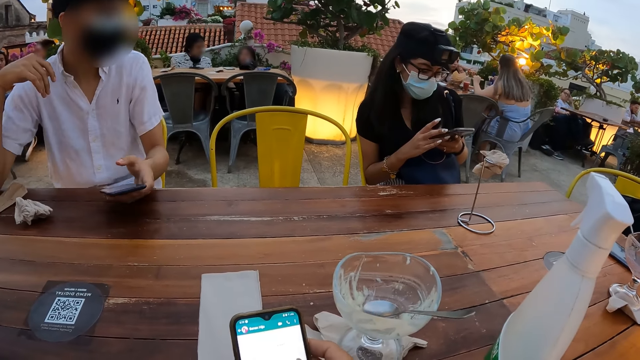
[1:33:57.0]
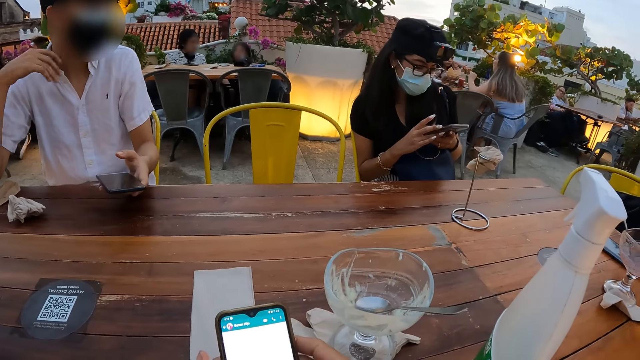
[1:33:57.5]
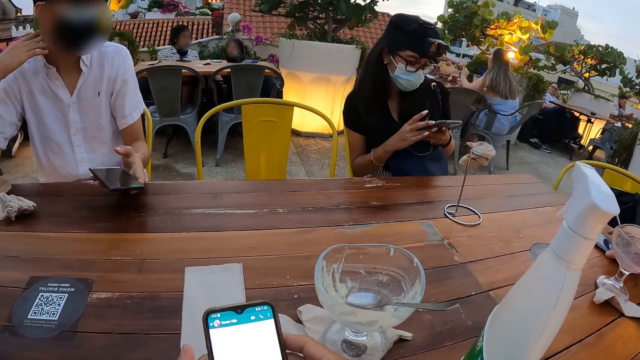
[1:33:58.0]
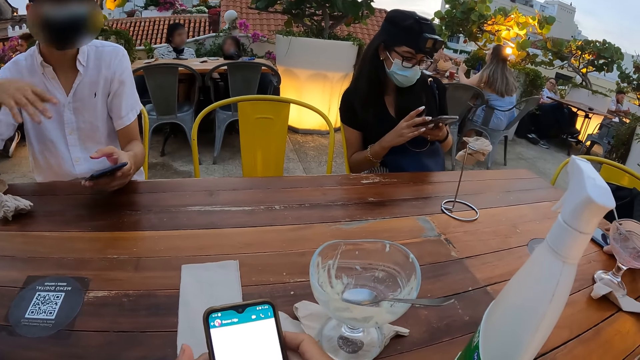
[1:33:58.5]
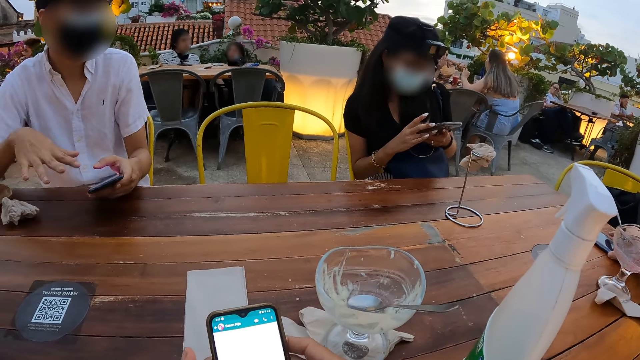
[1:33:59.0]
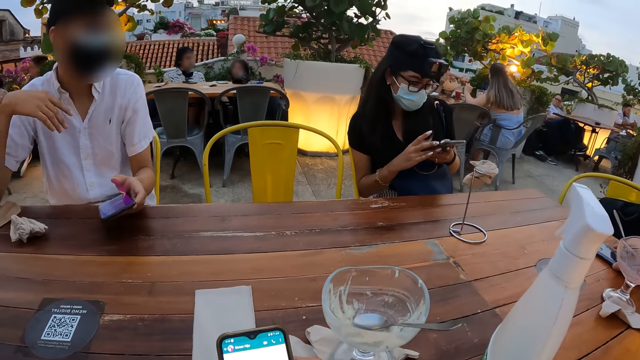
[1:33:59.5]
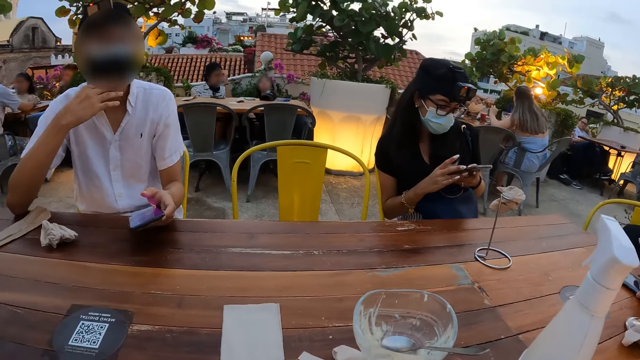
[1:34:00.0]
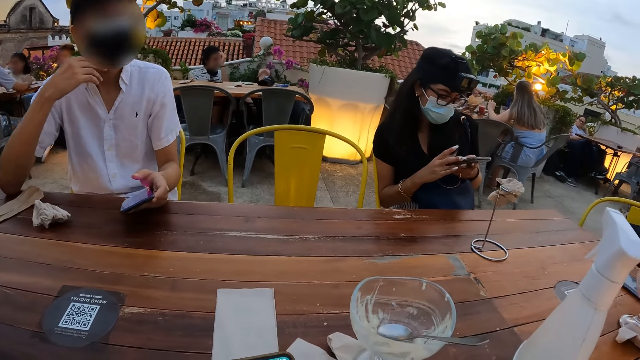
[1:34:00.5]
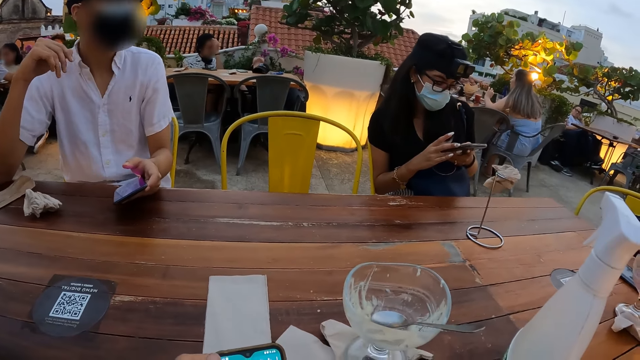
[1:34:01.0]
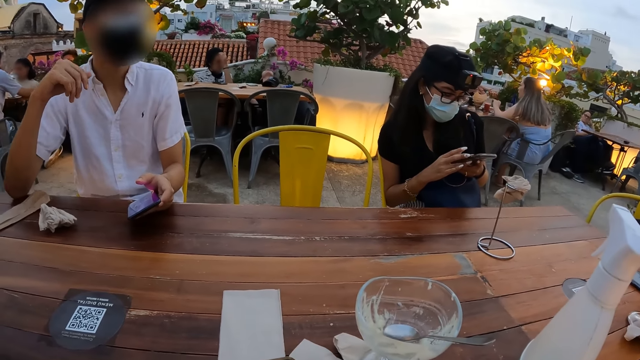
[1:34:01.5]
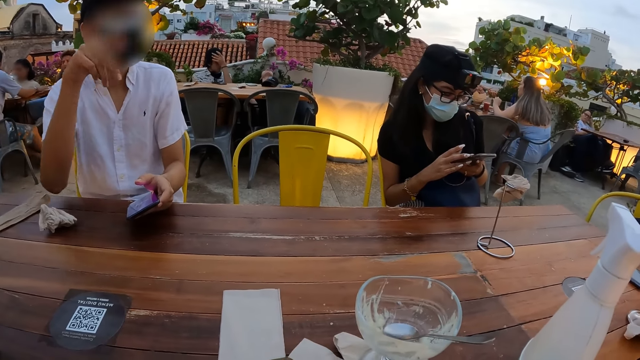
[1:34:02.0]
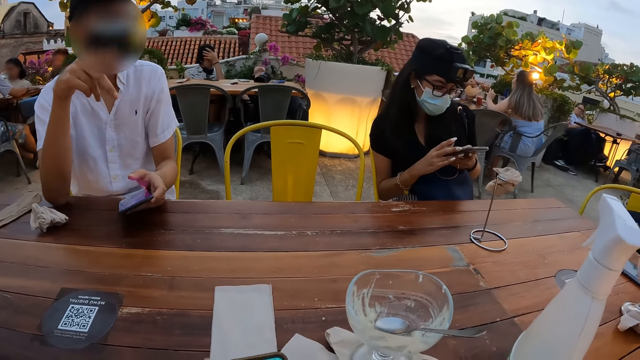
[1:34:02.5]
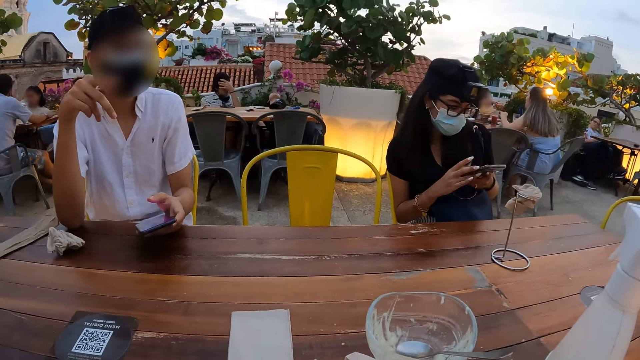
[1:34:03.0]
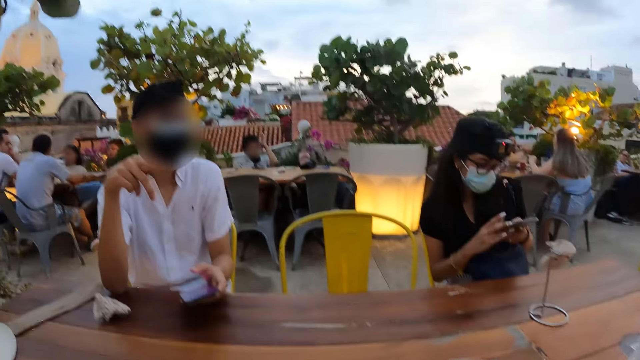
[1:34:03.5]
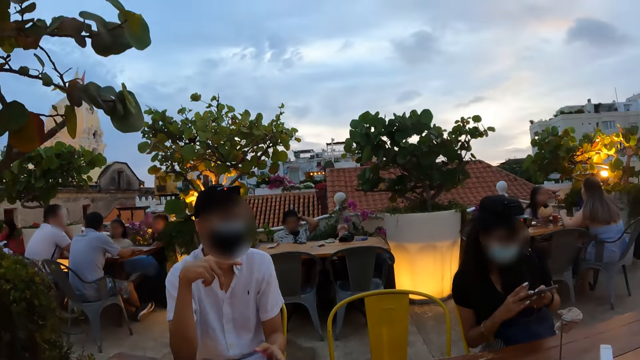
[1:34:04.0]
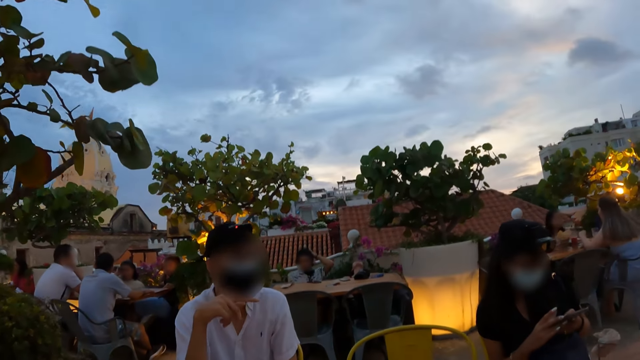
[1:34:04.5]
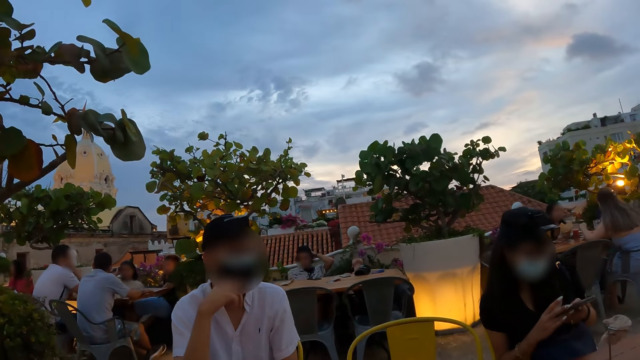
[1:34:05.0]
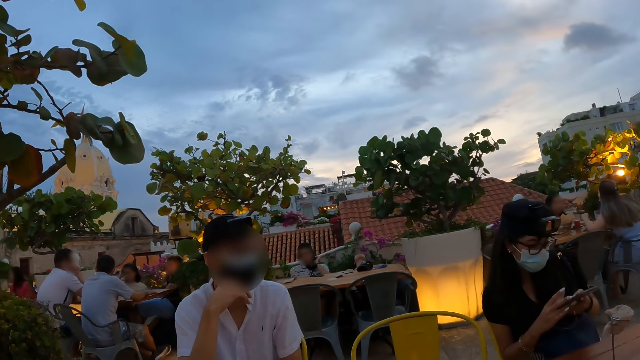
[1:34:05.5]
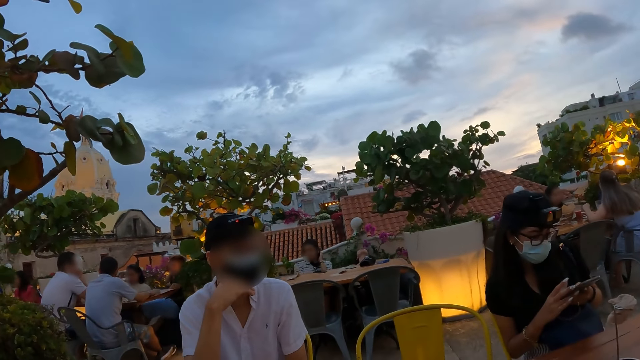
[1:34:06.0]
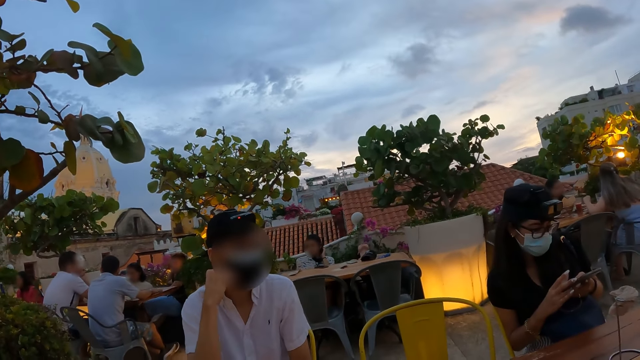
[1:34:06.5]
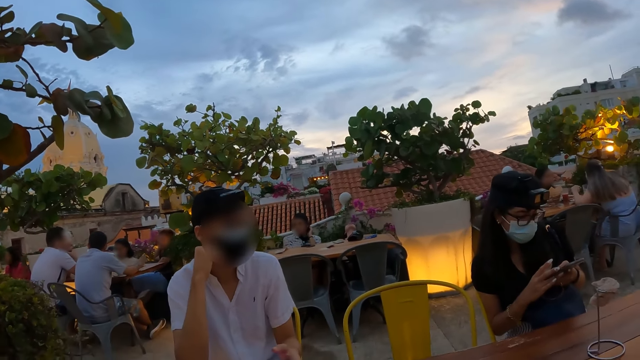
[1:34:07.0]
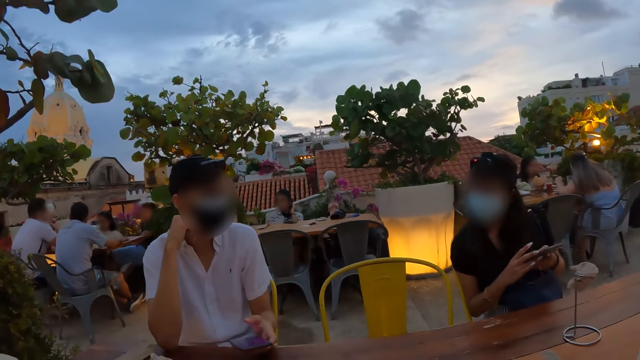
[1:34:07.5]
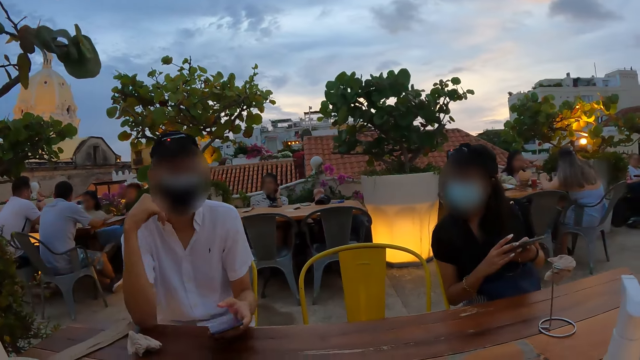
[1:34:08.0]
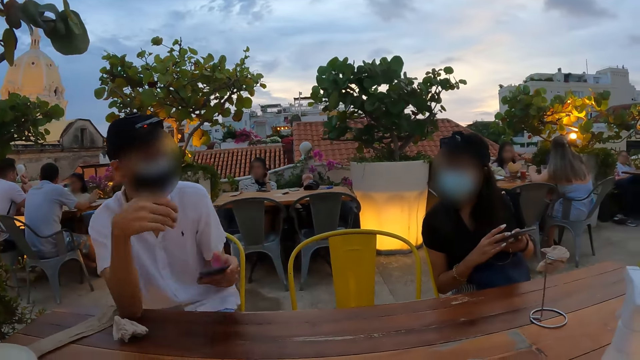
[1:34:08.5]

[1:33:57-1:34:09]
The camera wearer looks at a person. They sit down.

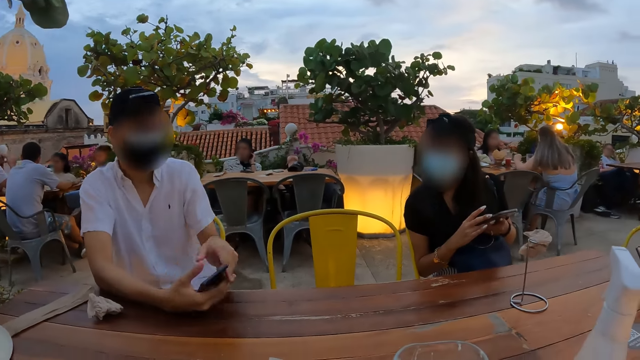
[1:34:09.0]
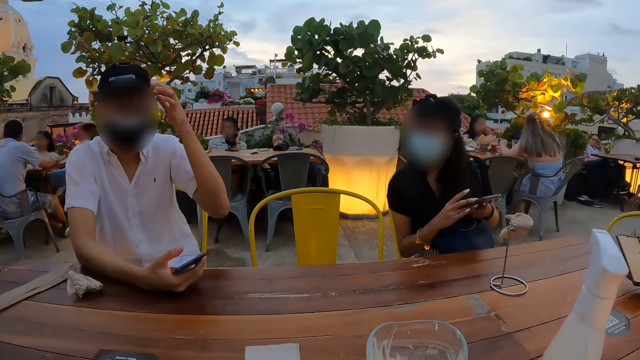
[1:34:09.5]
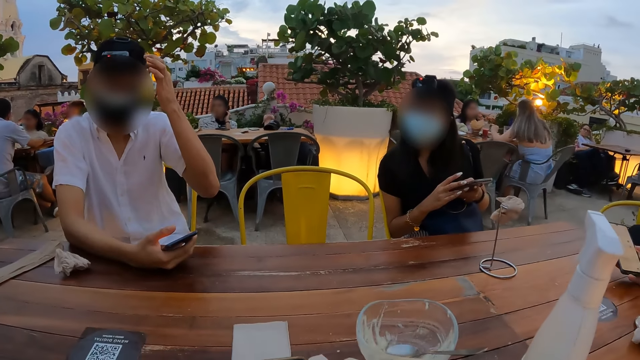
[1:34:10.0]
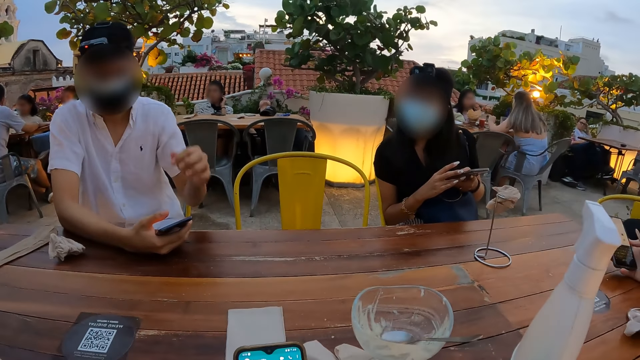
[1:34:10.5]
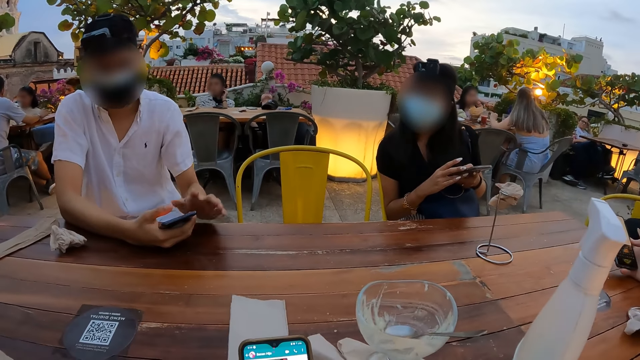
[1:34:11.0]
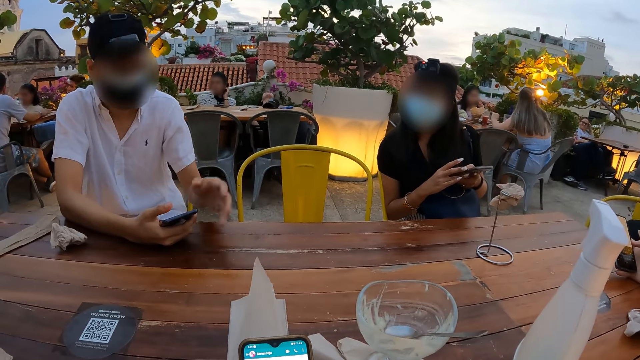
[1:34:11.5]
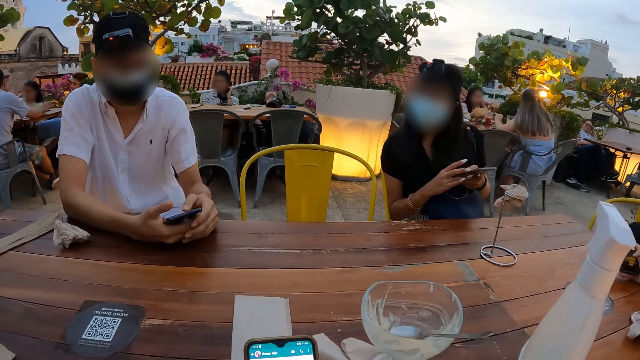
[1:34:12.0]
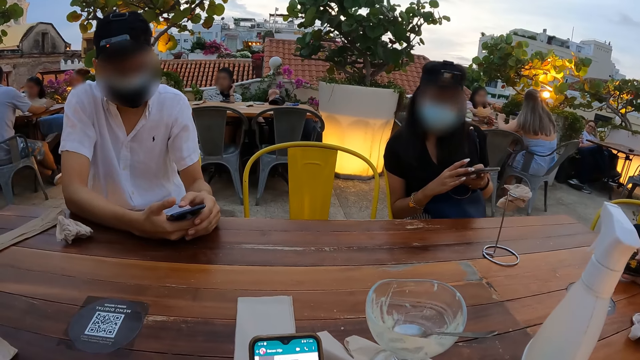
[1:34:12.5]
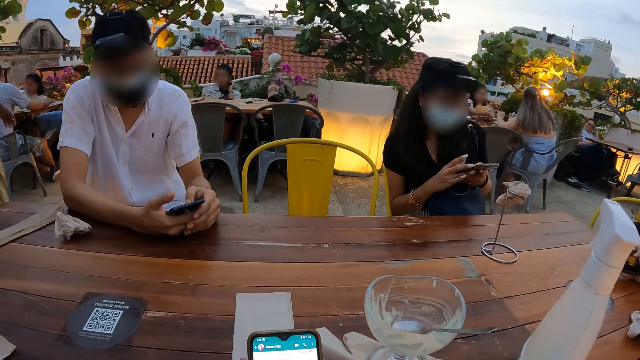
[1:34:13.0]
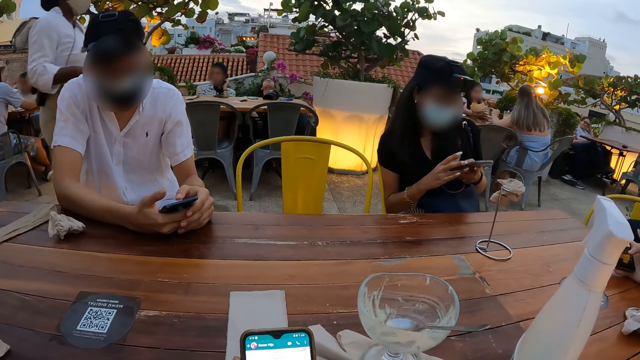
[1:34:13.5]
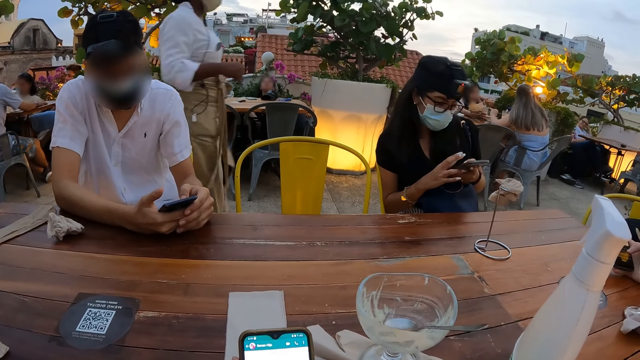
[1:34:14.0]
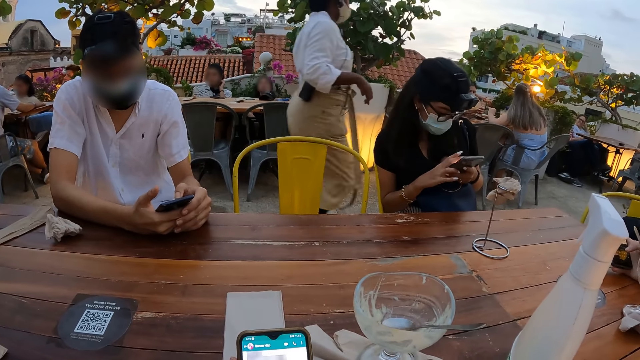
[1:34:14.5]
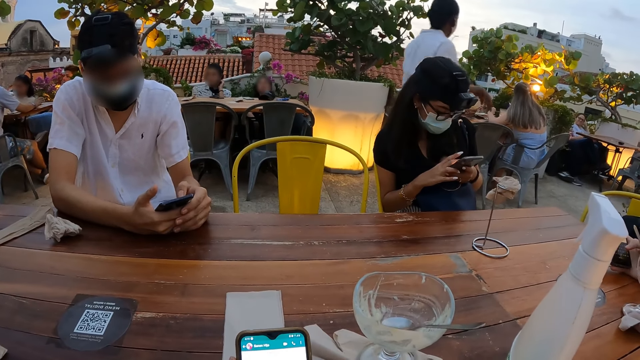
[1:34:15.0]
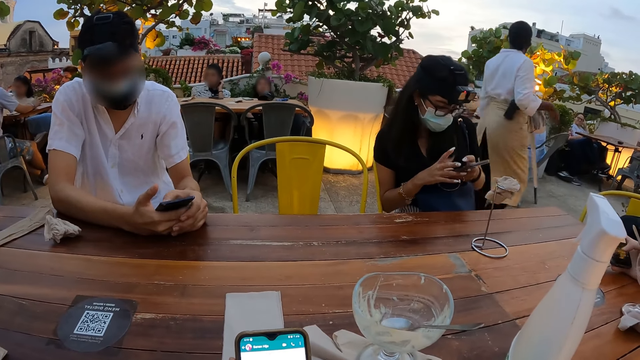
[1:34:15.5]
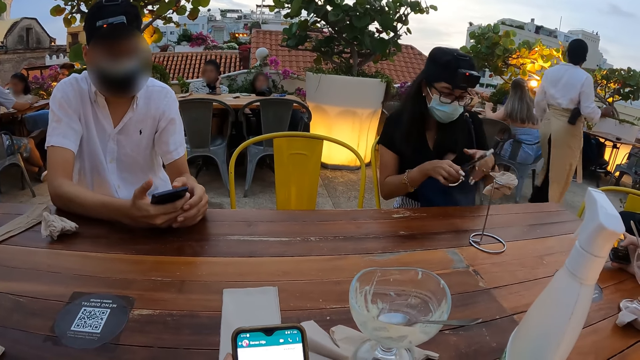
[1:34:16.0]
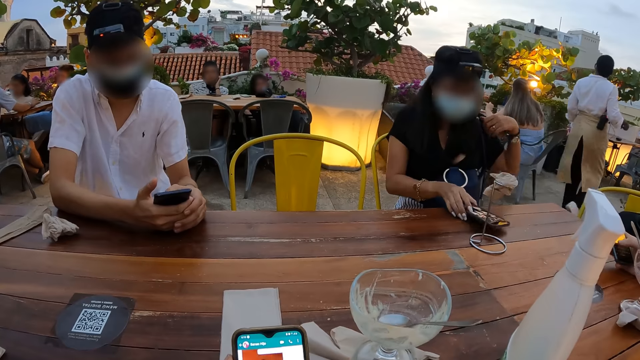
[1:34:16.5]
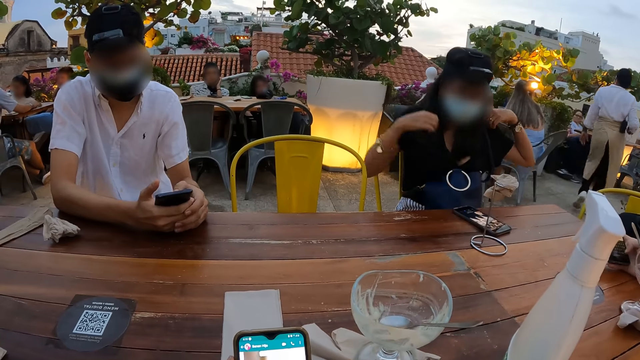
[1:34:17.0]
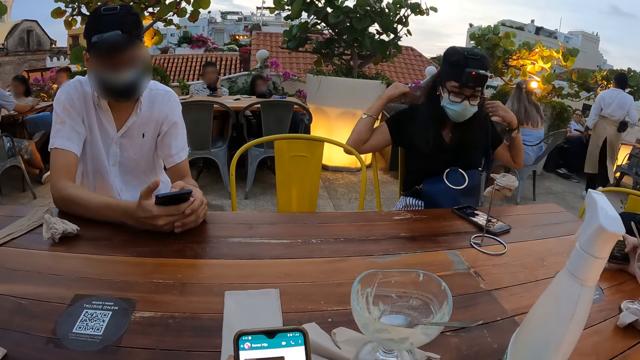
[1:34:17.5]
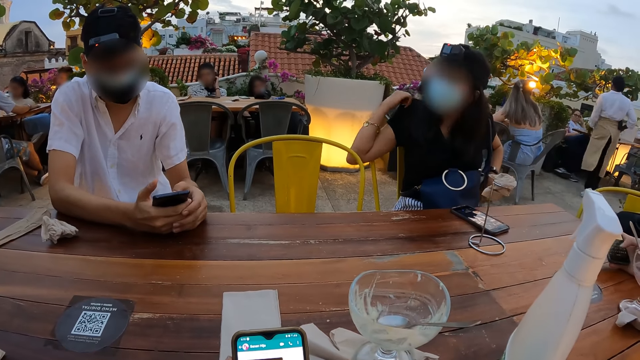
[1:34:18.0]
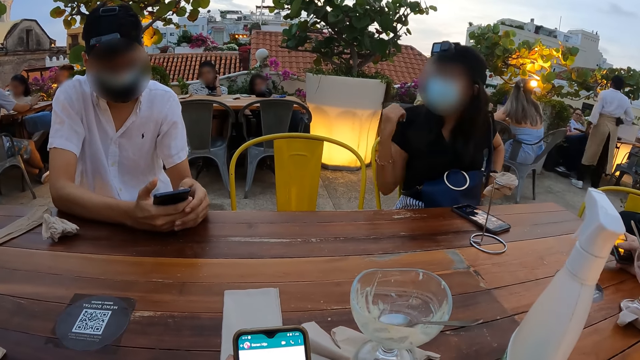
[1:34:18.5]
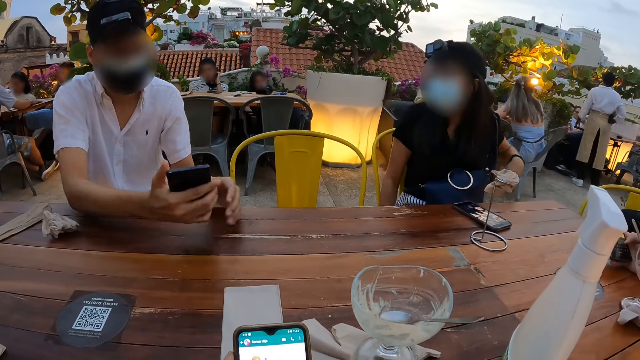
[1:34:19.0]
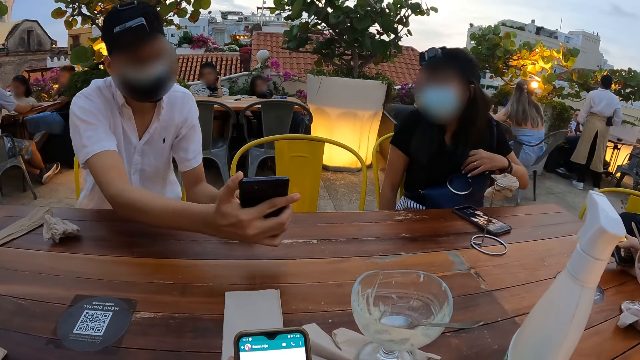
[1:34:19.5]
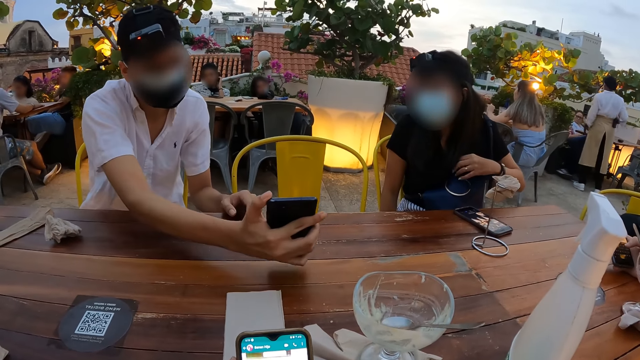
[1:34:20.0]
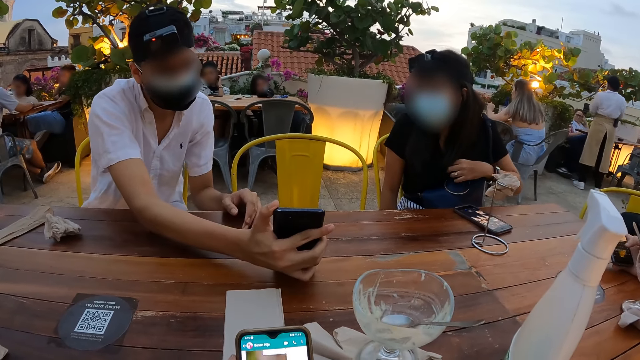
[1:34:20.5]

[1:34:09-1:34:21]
The camera wearer looks at a person. They converse with the person. They press the phone.
